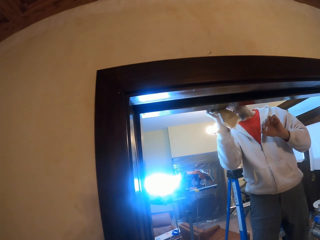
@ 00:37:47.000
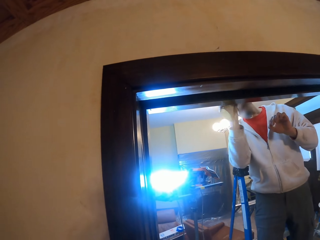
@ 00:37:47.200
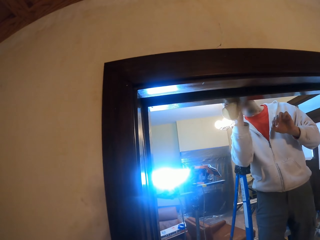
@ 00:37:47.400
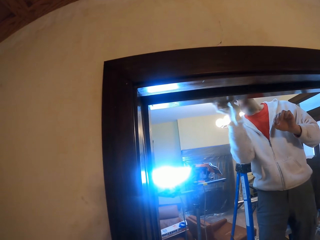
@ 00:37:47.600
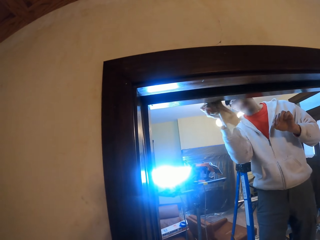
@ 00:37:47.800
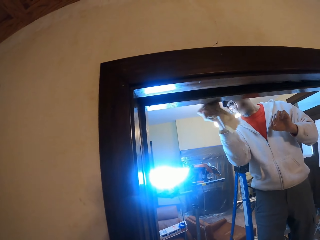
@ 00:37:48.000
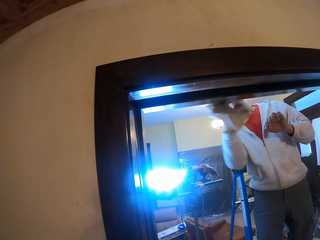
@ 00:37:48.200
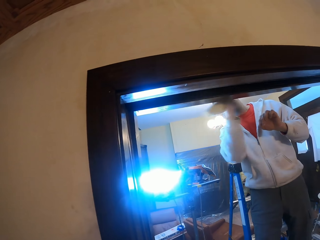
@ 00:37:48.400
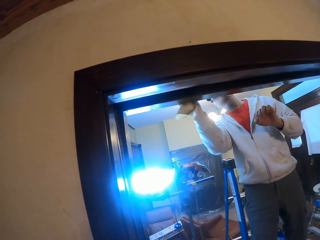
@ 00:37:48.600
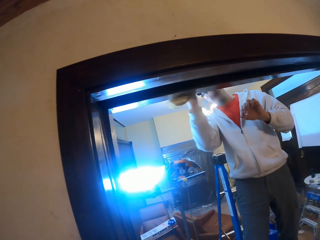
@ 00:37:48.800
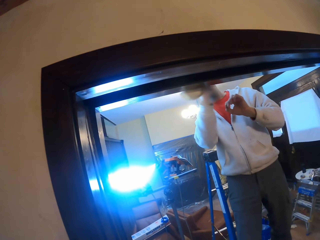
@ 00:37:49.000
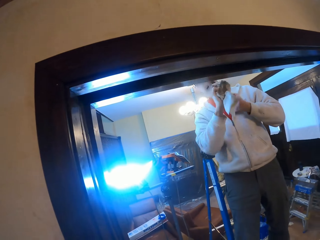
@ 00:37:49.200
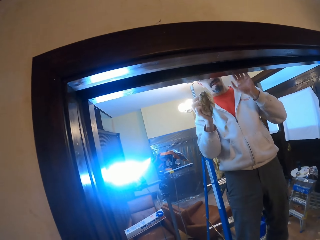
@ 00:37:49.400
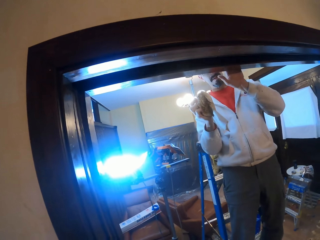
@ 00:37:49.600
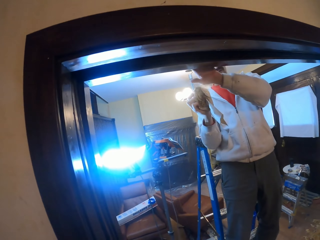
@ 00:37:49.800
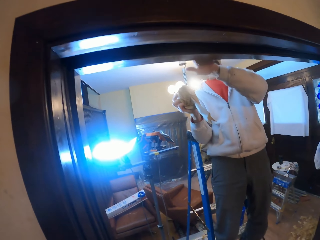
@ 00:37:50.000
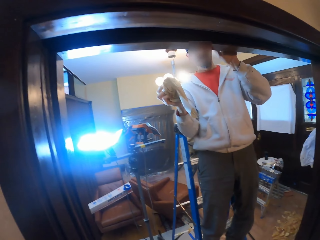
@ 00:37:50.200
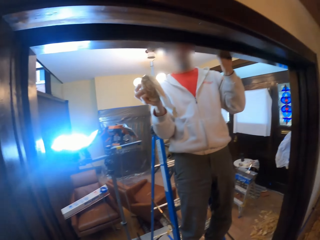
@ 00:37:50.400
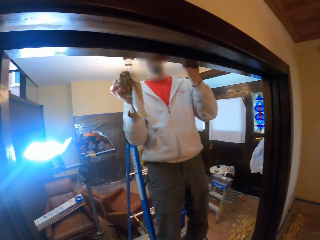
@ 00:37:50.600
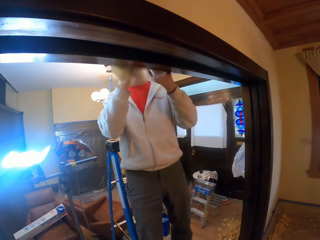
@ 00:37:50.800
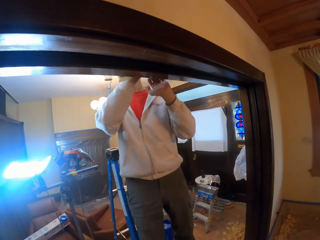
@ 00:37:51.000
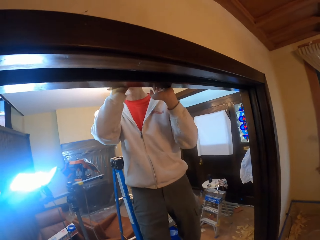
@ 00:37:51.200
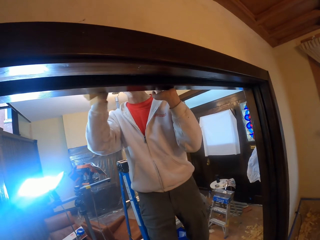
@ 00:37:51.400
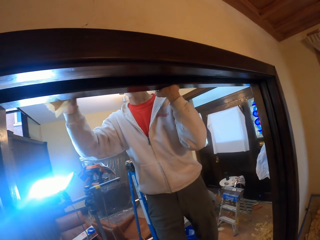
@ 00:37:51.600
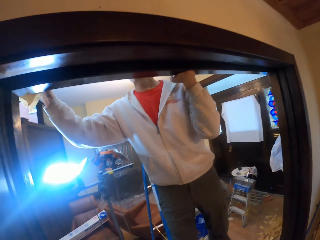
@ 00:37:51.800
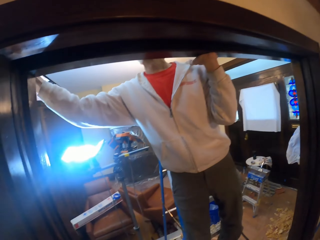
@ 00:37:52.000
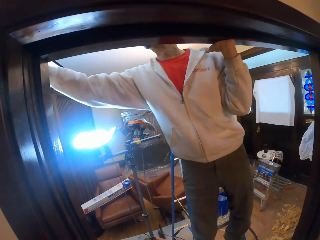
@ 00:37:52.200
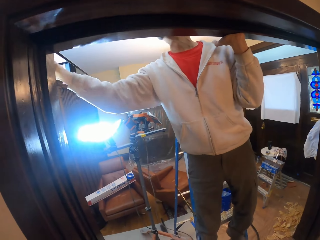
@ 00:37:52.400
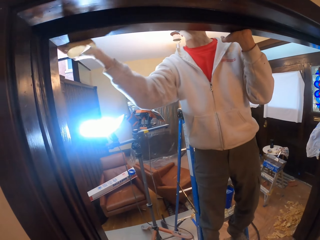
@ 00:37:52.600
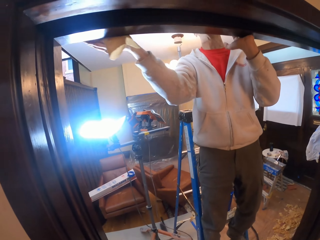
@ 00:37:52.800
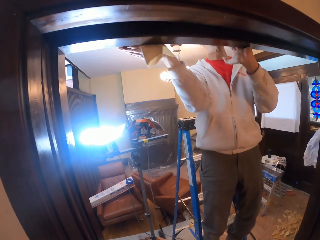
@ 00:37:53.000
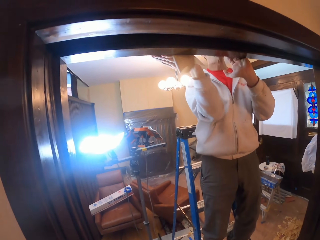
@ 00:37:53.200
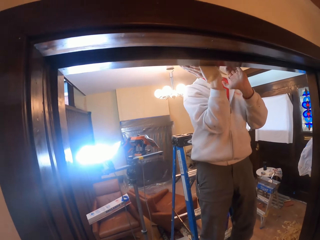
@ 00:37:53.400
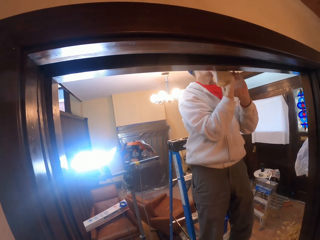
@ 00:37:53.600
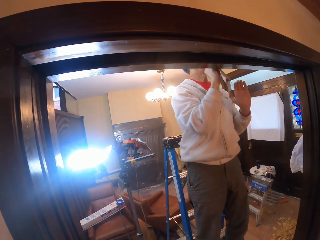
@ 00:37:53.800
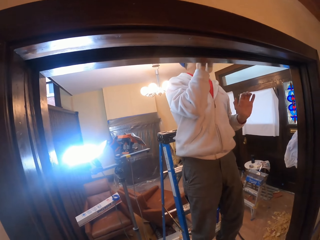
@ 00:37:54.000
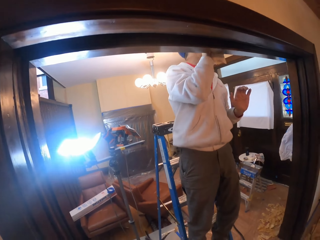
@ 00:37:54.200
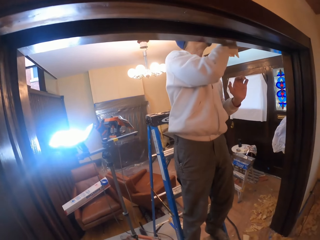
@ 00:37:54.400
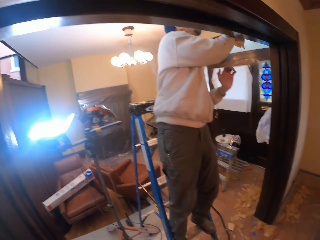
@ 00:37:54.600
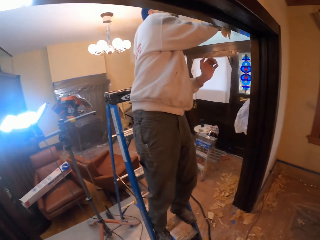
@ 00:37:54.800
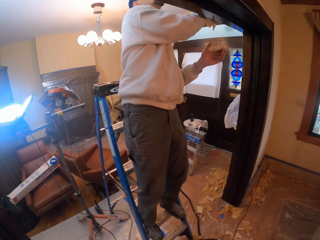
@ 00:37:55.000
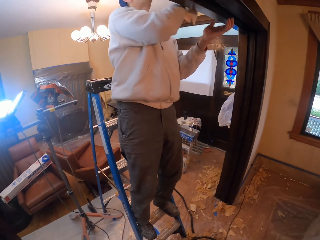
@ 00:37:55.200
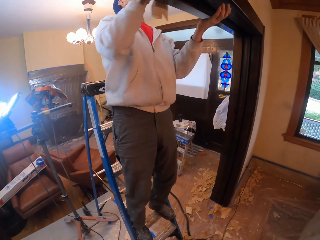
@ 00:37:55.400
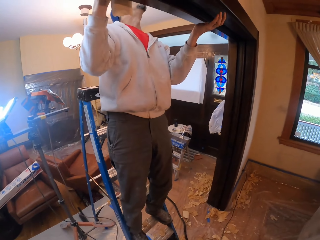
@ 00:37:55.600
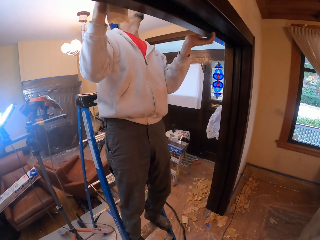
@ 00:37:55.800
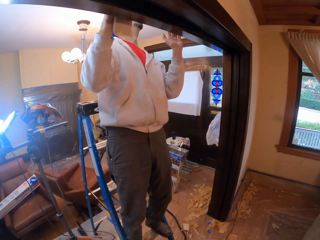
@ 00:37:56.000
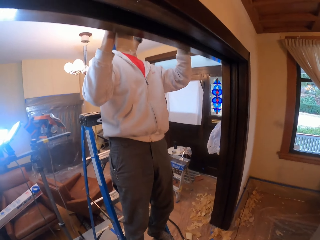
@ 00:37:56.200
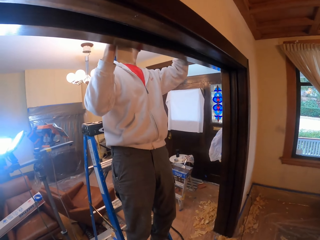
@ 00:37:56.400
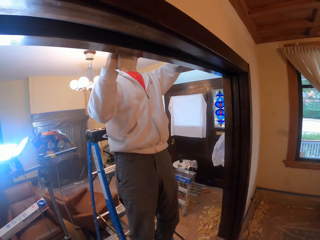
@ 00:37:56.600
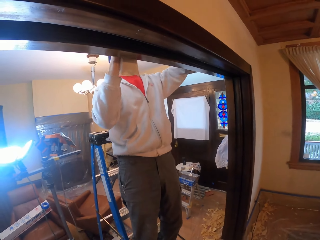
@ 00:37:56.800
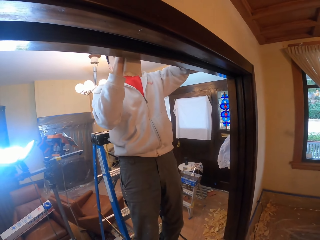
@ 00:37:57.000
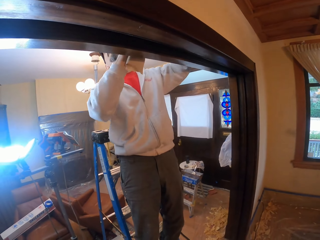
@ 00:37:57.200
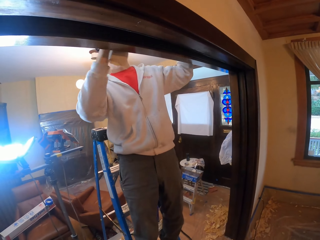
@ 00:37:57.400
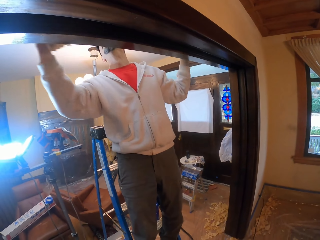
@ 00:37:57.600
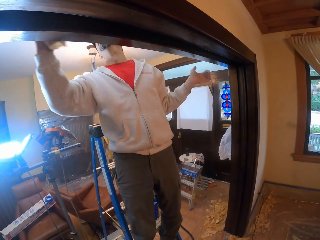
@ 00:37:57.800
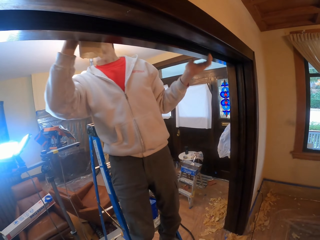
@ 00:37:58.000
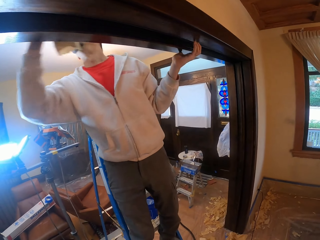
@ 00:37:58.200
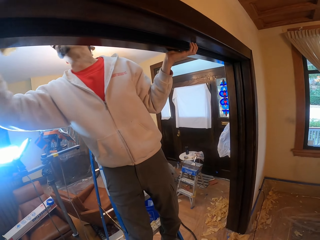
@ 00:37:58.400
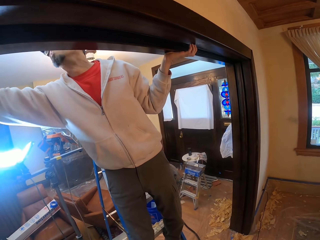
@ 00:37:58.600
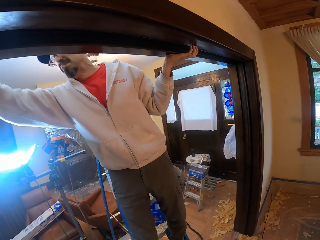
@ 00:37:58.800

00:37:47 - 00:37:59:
The camera wearer looks at the door frame area. They look at a man. The man wipes the frame.

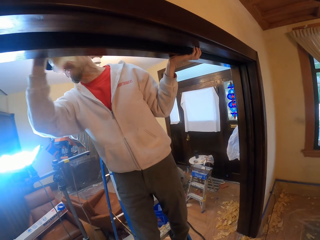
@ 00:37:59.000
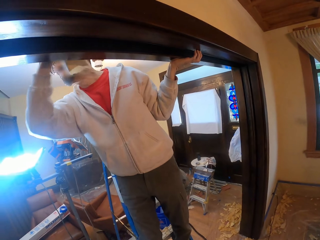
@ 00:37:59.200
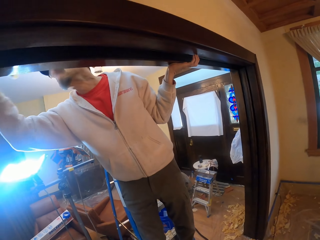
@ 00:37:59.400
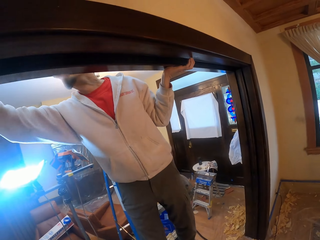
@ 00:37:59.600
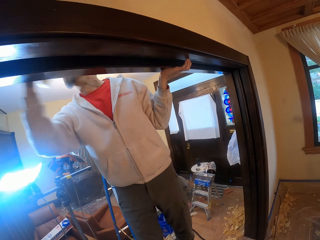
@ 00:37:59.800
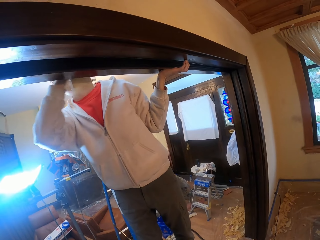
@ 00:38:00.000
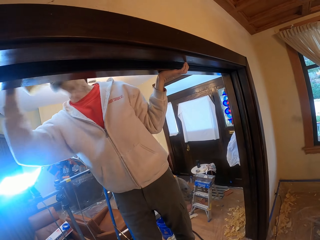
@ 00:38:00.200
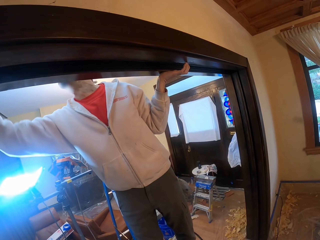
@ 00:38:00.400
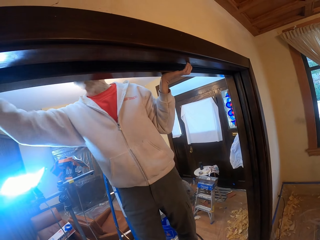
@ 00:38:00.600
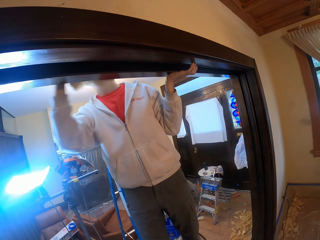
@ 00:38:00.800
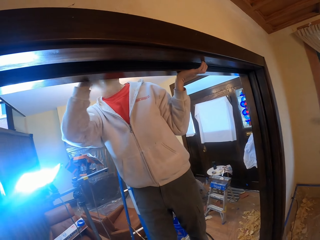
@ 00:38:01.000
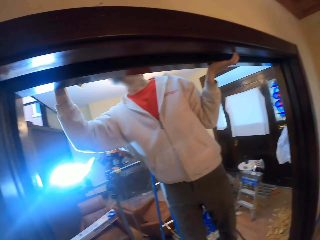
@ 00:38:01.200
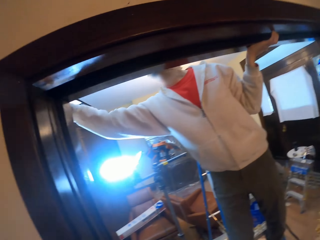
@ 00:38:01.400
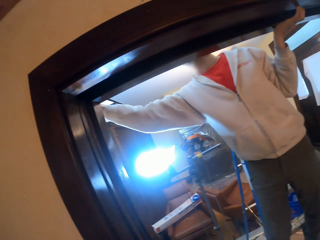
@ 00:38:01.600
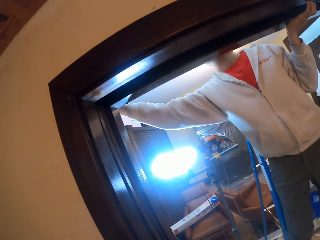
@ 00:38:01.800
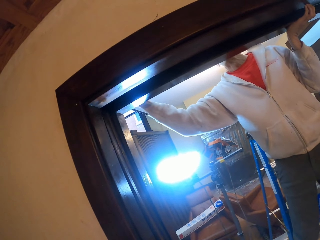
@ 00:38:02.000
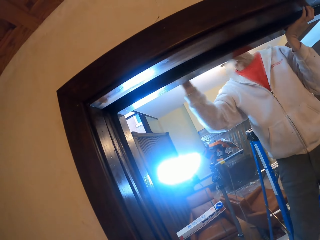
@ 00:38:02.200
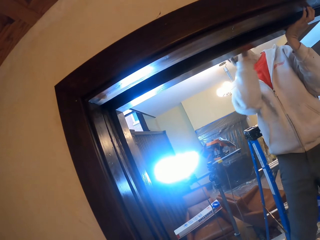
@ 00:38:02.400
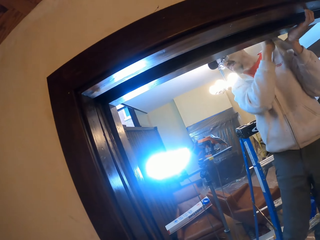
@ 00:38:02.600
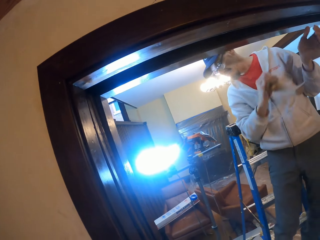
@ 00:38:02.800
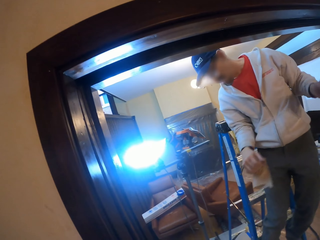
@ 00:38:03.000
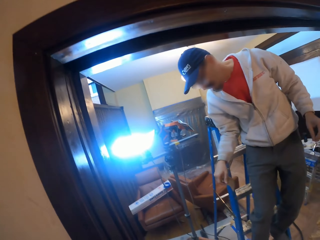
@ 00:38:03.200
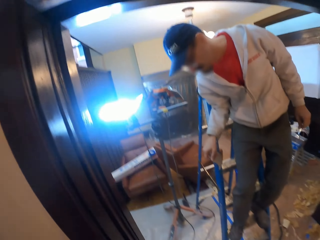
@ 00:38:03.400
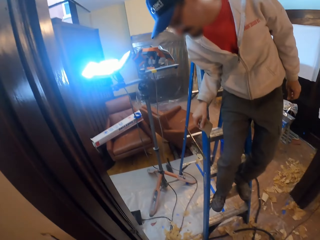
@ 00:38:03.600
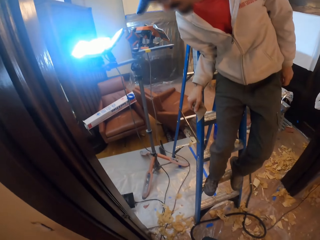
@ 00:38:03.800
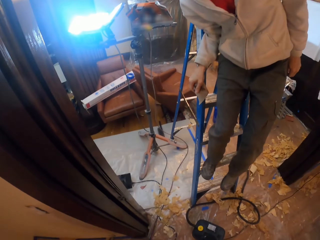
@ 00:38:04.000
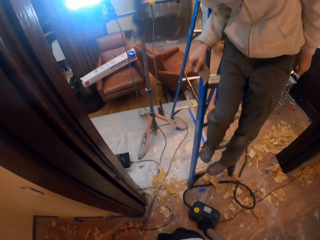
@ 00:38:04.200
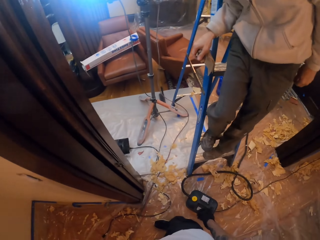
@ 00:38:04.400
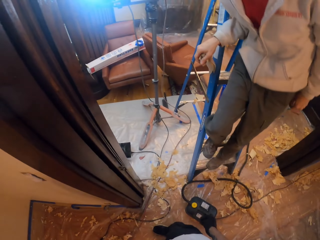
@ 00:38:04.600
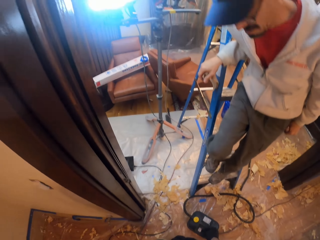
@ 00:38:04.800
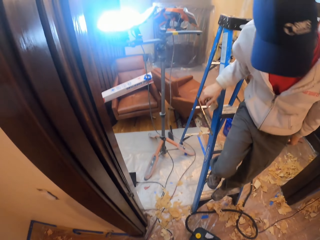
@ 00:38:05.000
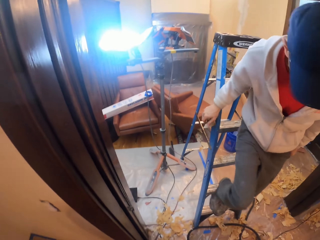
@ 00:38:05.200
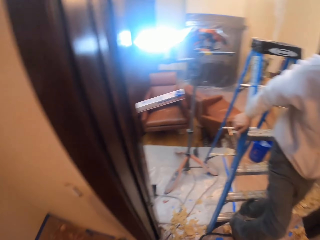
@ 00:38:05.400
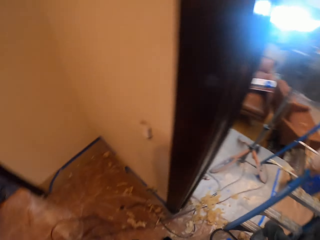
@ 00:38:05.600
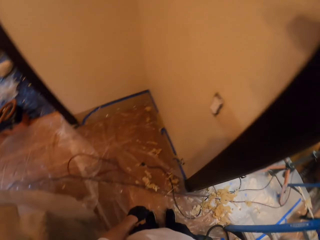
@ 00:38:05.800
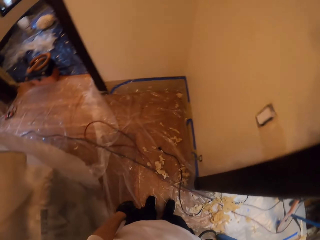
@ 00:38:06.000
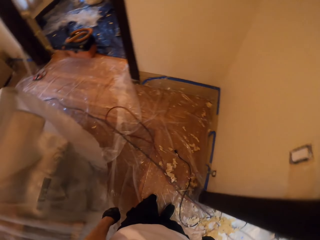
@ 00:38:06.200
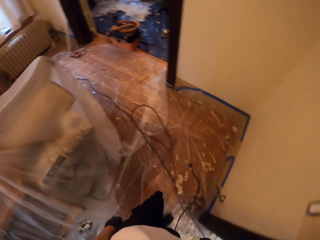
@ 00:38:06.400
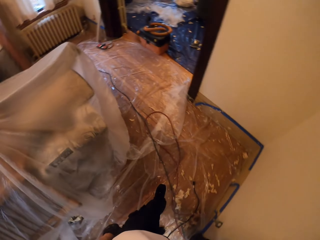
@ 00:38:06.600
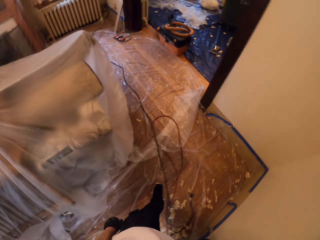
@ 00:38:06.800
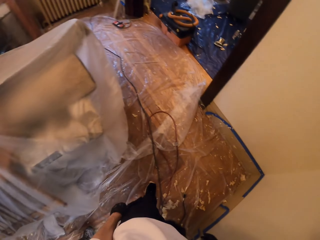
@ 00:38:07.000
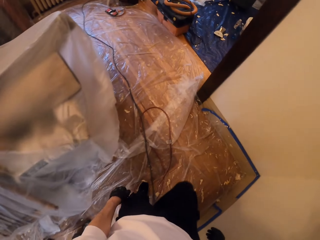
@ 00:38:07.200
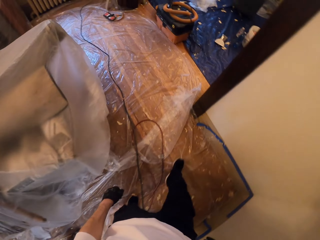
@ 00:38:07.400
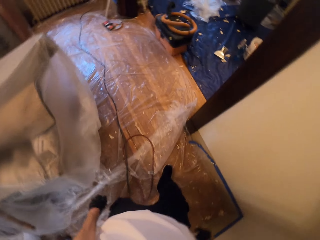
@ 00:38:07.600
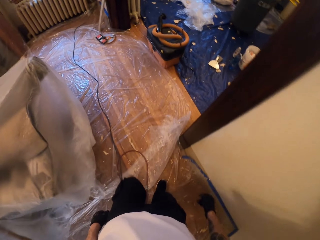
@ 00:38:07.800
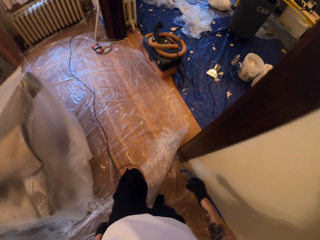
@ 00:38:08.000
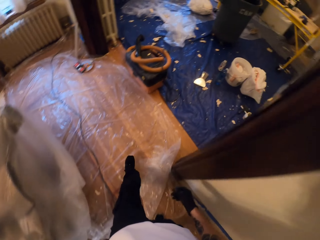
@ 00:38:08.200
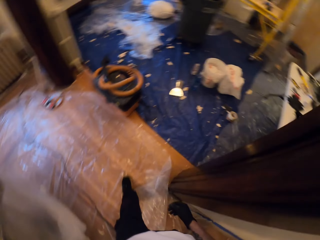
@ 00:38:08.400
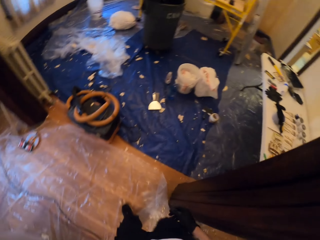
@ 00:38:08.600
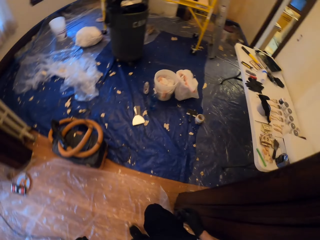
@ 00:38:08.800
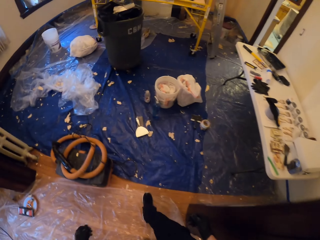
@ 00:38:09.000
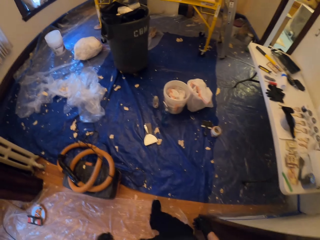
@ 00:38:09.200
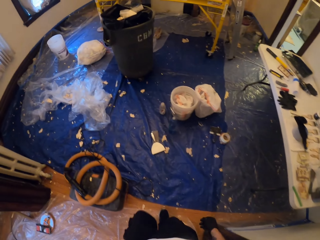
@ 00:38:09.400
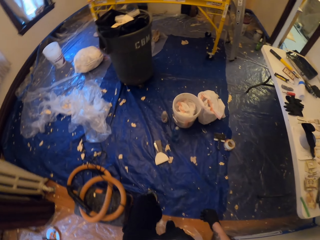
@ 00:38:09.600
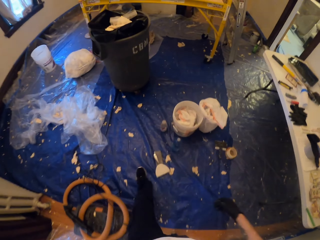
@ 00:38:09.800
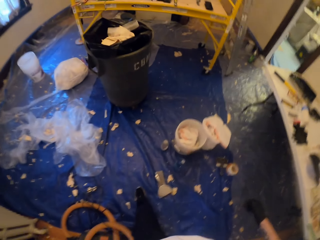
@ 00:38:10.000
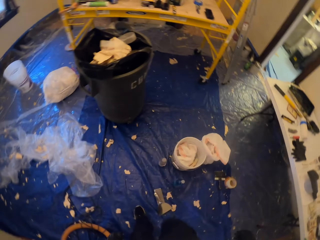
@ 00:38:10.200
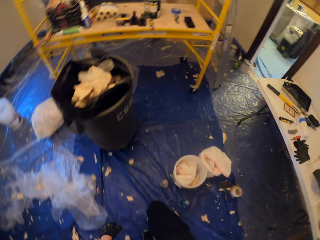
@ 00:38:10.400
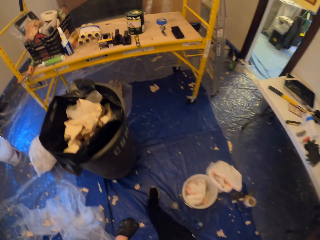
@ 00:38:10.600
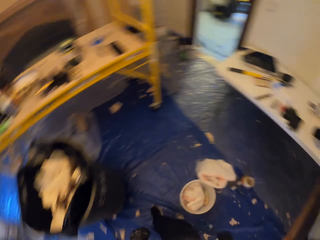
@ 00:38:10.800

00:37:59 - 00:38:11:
The camera wearer turns left, looks around the house, walks around the house and turns right.
